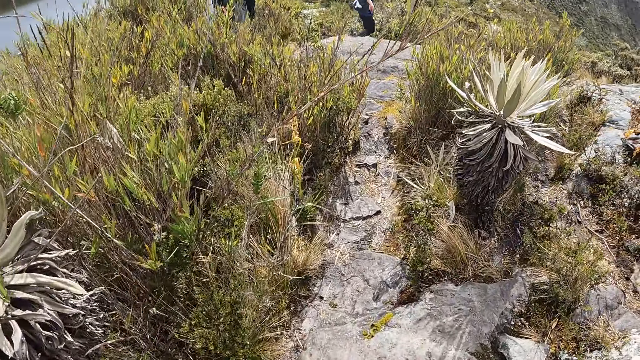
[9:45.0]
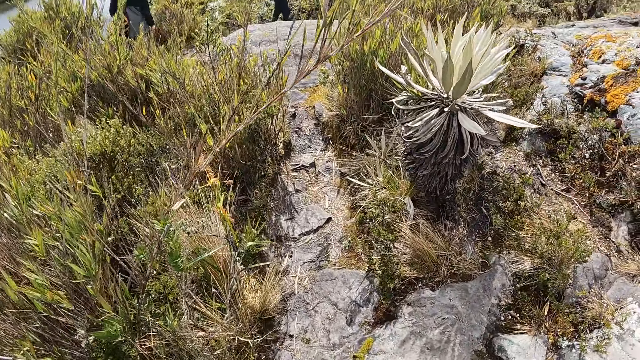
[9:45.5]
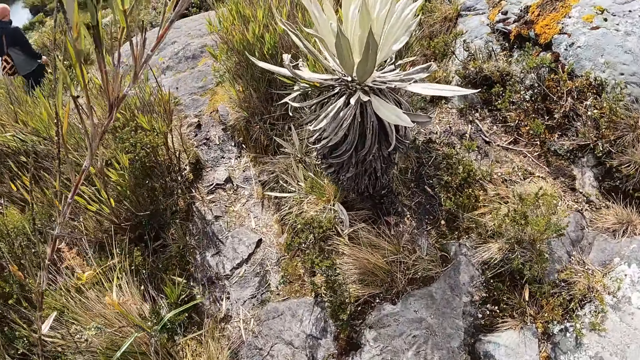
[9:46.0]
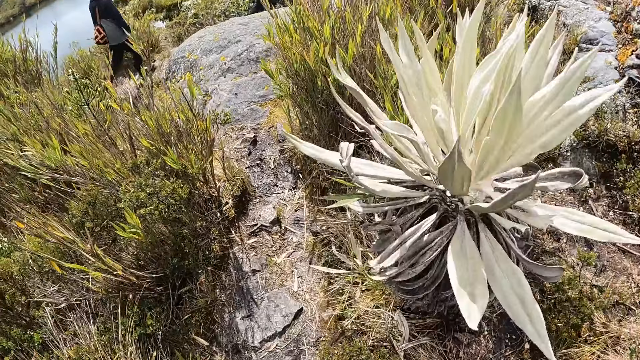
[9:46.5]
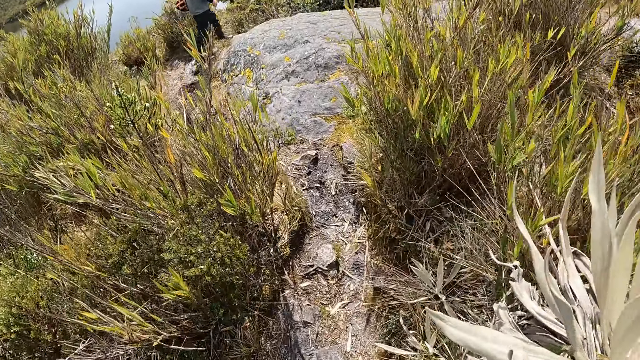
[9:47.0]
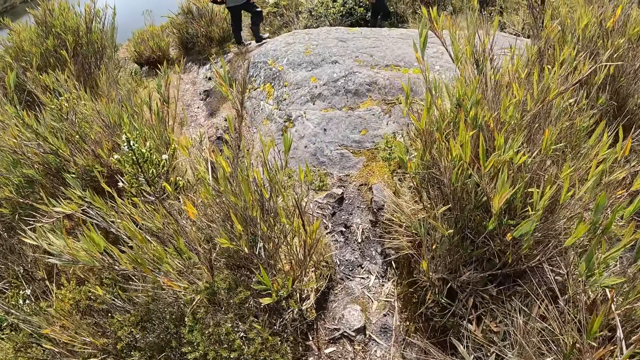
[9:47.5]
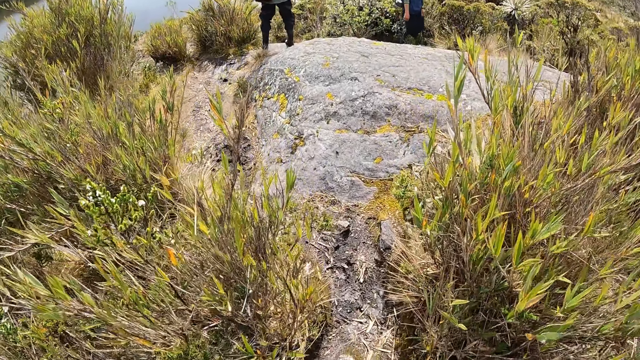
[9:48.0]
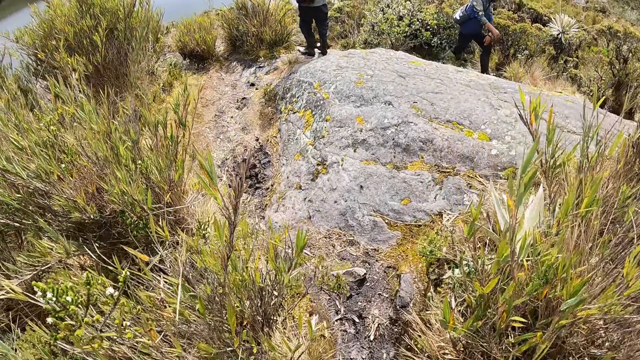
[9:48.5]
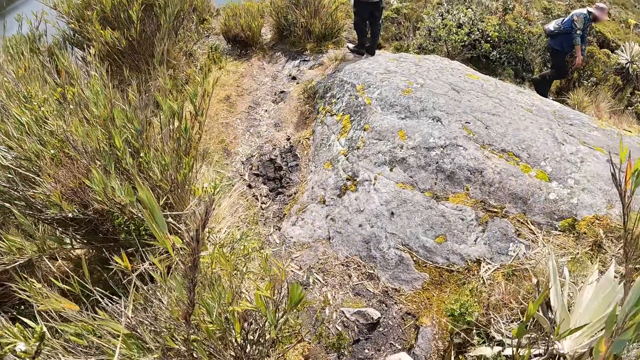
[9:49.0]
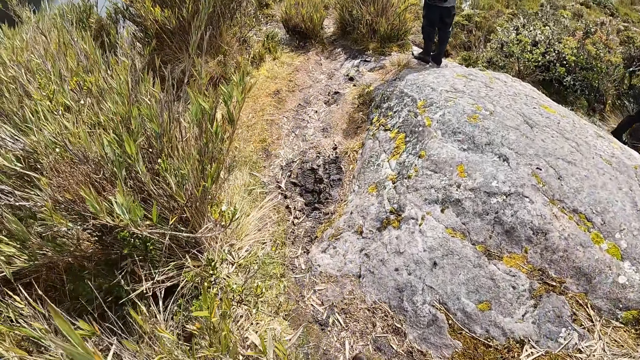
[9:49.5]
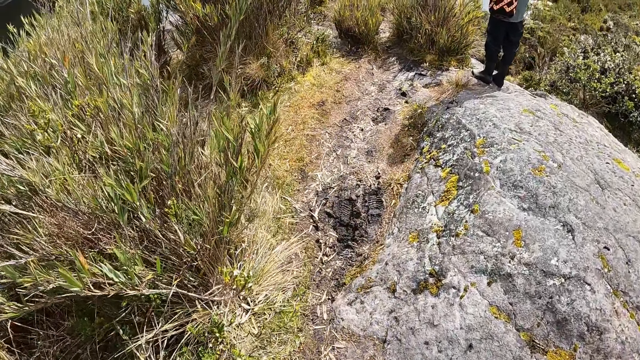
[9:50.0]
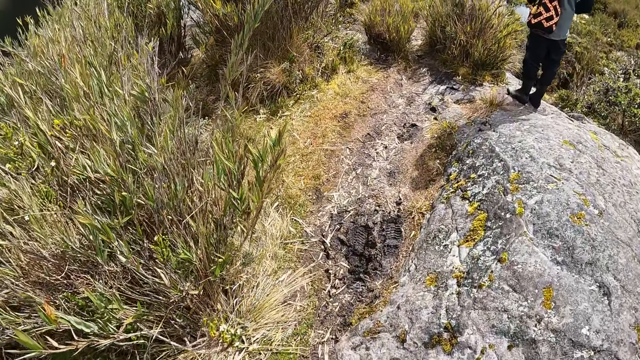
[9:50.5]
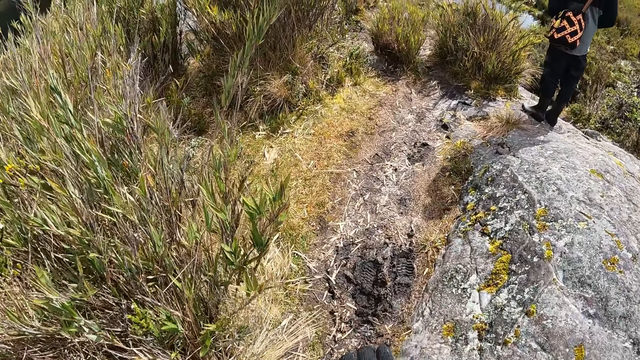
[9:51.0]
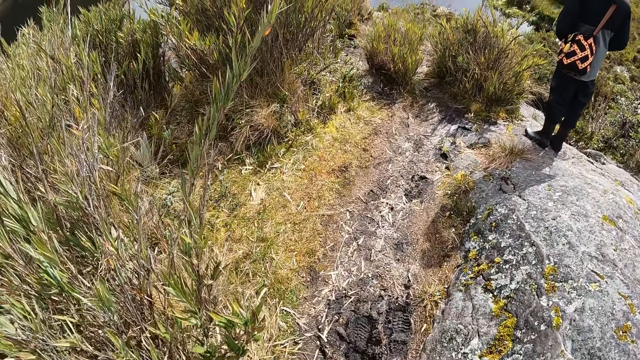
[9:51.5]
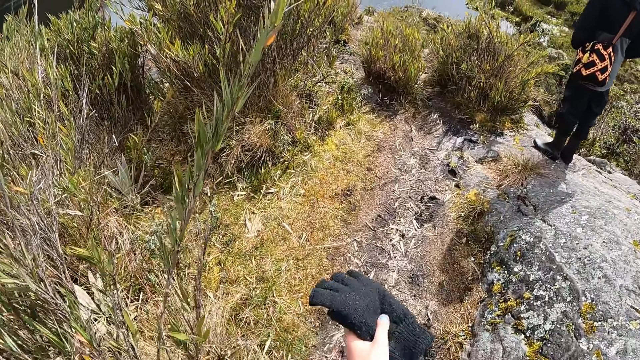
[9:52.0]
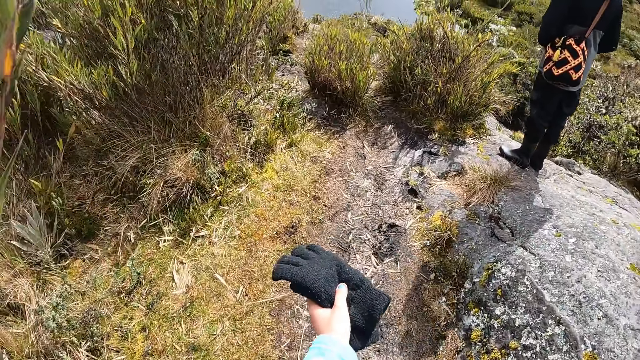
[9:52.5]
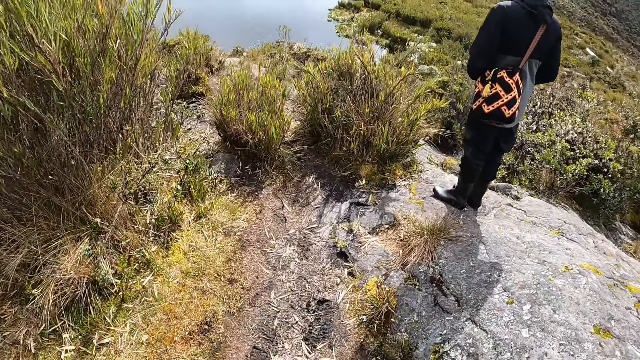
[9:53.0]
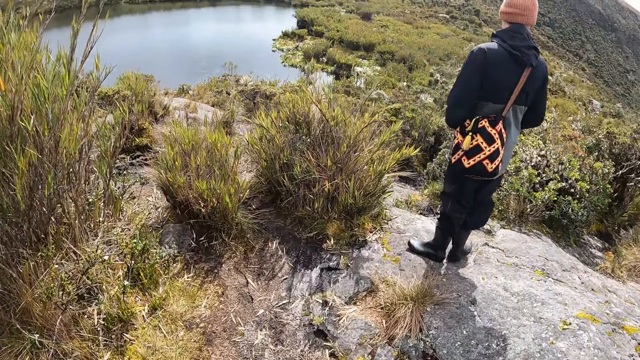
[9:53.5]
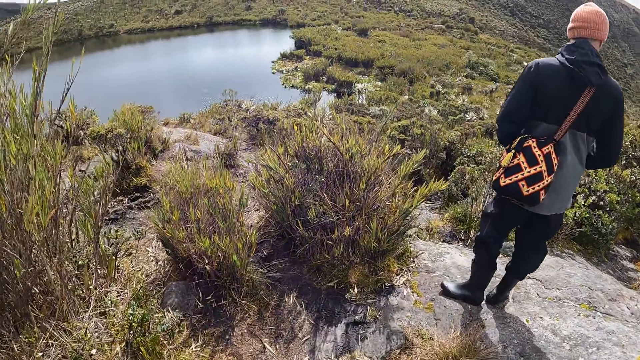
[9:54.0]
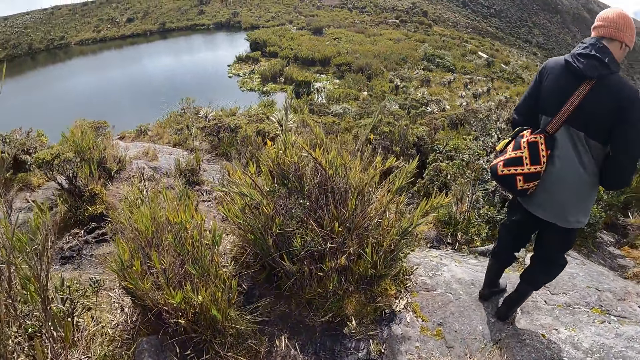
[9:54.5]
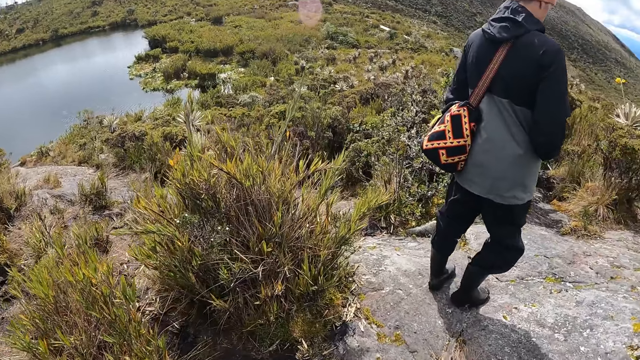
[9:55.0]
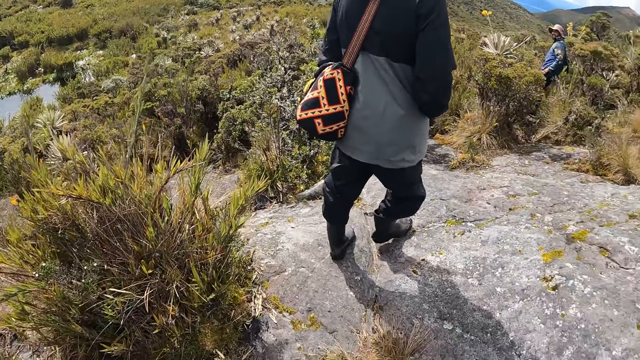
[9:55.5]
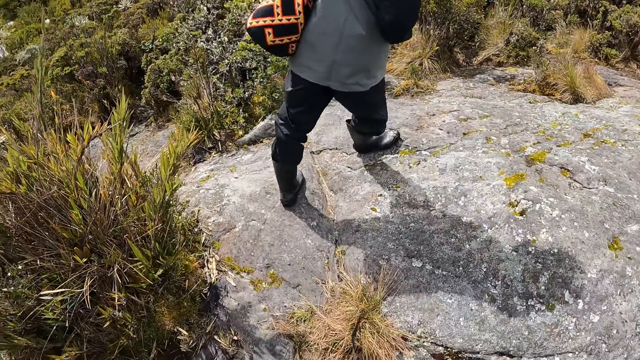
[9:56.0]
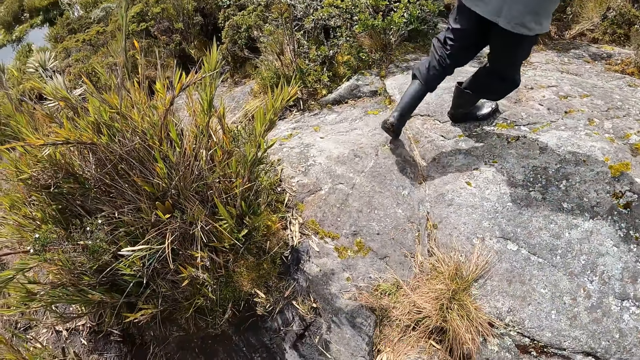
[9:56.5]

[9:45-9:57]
The camera wearer walks around. She looks at the plants. She holds a pair of gloves in her left hand. She lifts a glove with the left hand. She looks at a person.

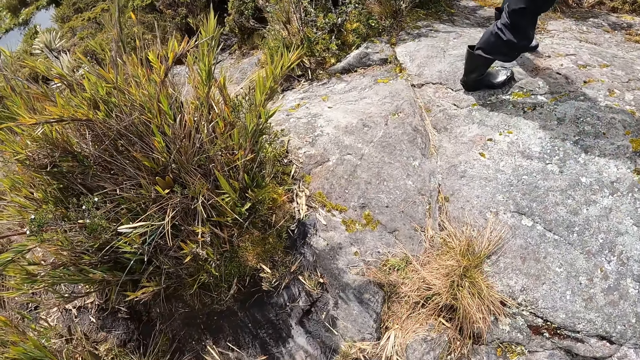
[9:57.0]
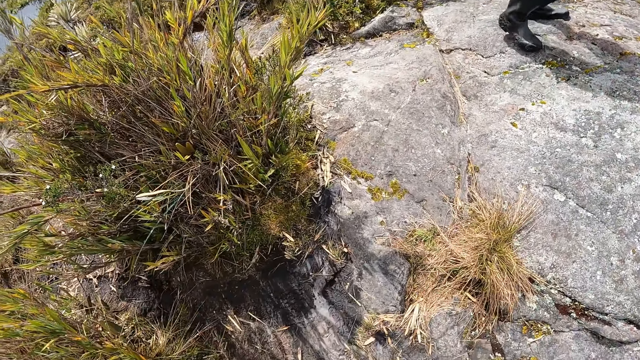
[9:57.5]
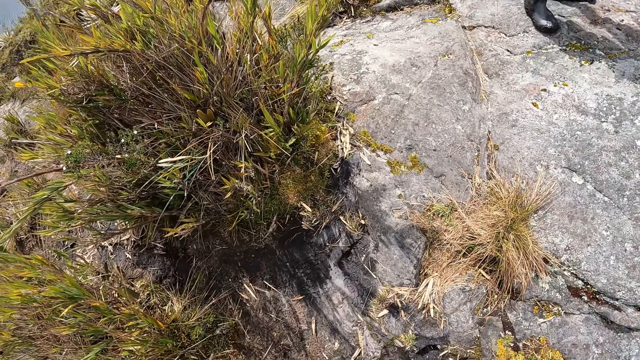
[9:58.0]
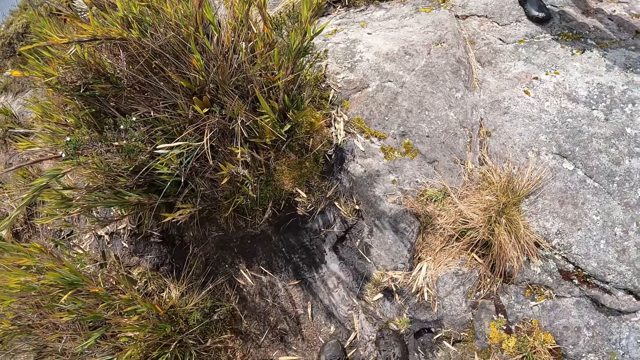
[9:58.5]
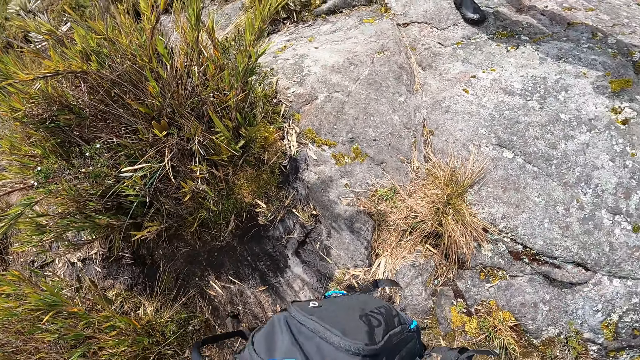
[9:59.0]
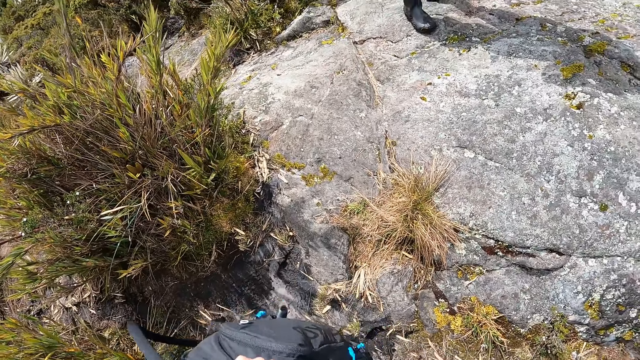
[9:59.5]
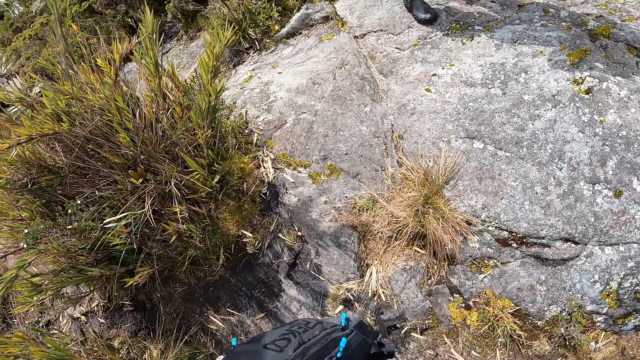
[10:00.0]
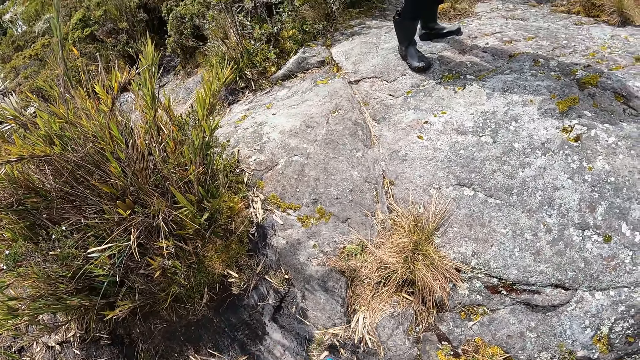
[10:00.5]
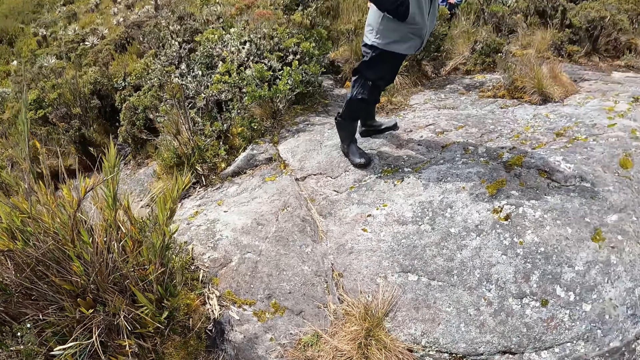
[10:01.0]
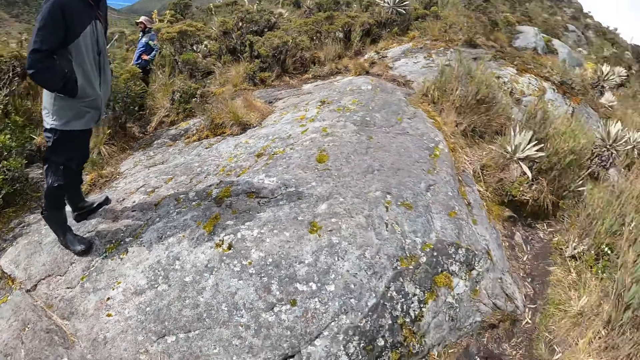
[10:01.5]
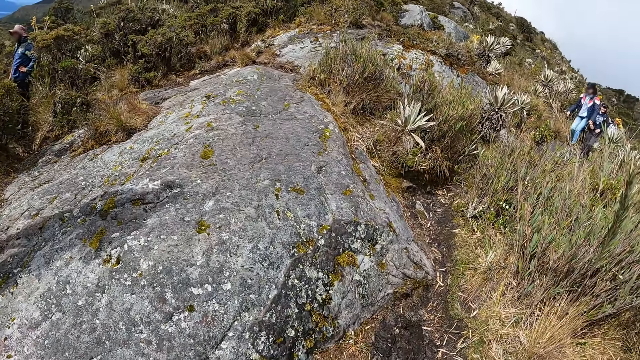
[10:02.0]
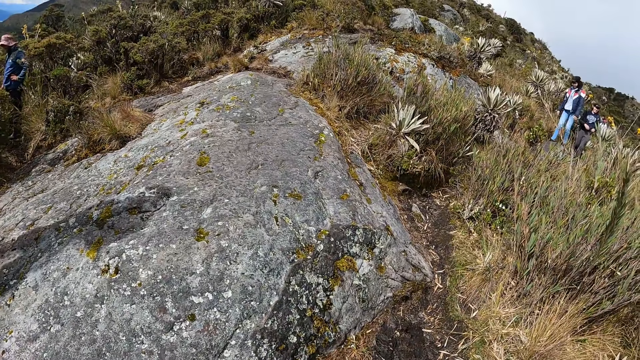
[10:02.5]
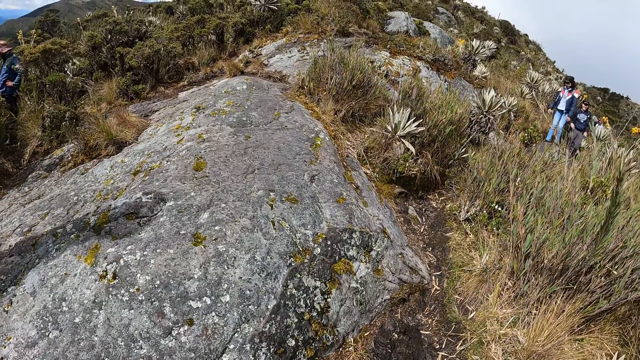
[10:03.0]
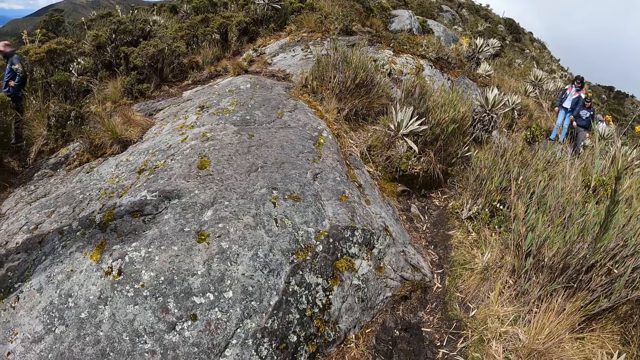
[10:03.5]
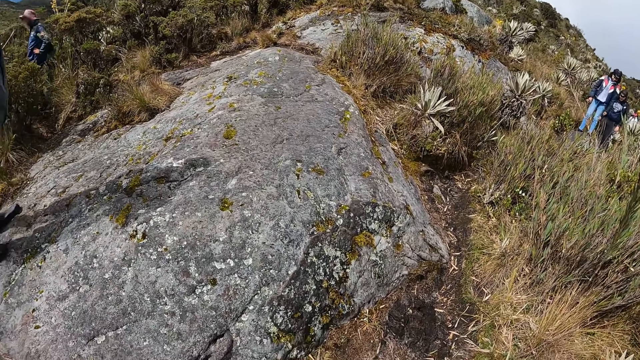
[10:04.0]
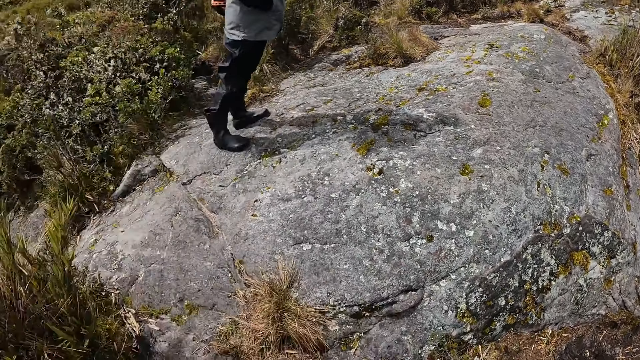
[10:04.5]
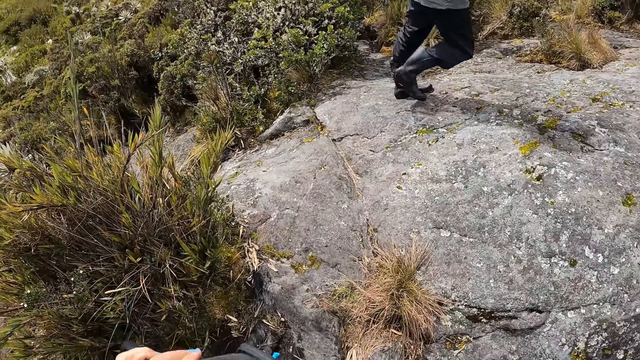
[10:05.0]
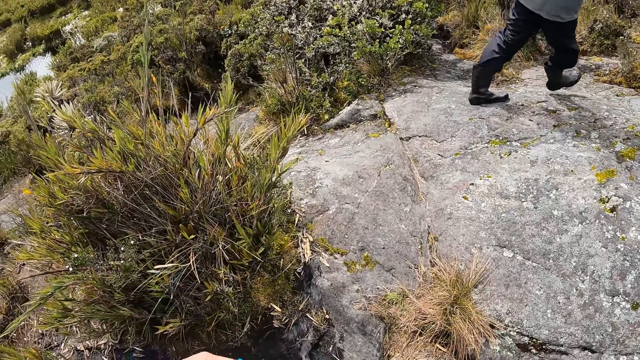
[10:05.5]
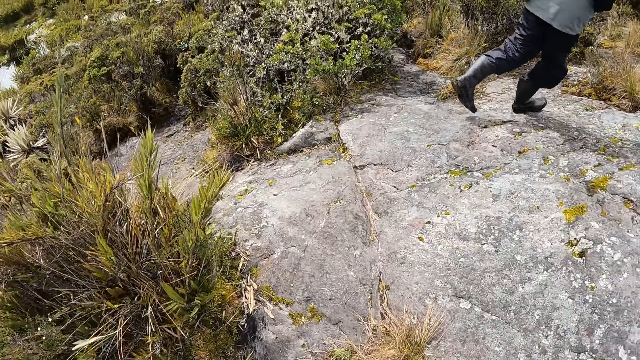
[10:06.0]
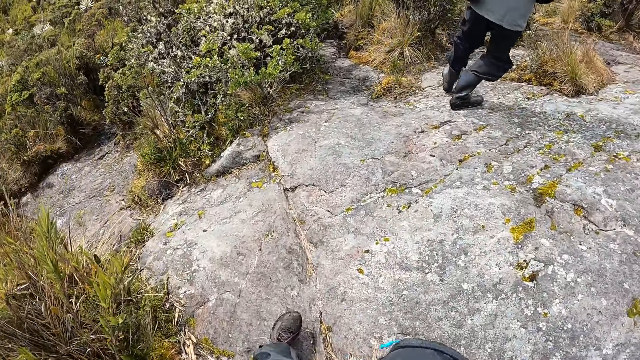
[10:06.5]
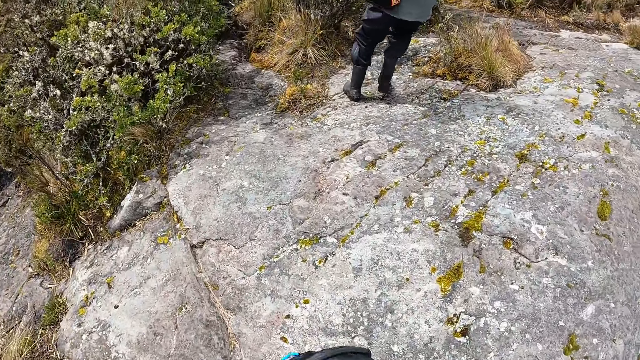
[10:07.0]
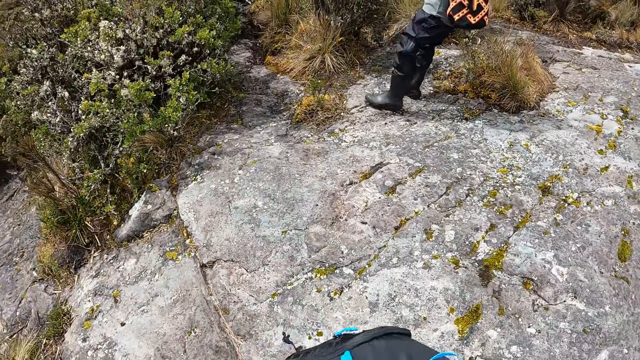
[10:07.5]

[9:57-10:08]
The camera wearer looks at the plants. They look at the bag. They look at a person and another person. They look at the rock.
